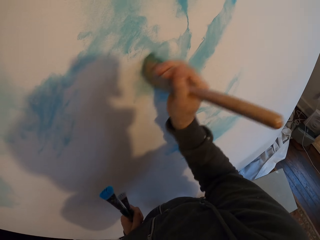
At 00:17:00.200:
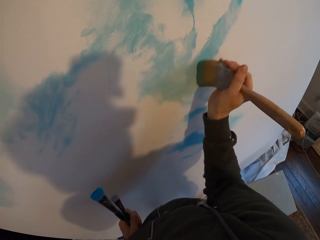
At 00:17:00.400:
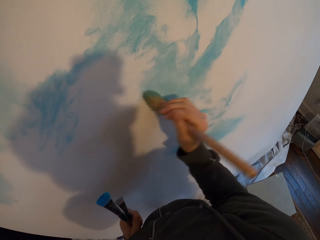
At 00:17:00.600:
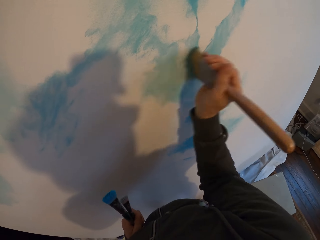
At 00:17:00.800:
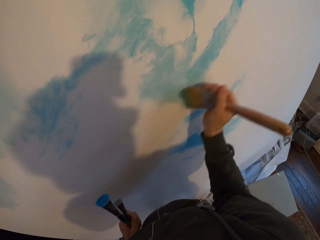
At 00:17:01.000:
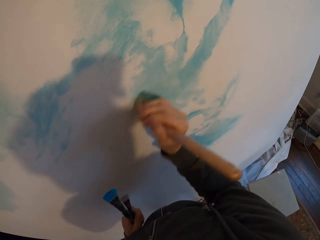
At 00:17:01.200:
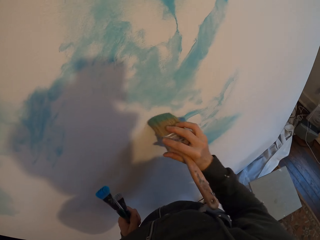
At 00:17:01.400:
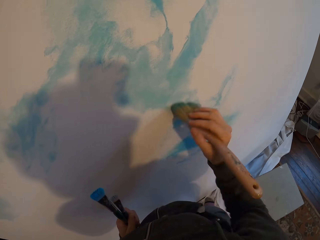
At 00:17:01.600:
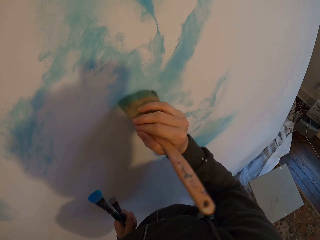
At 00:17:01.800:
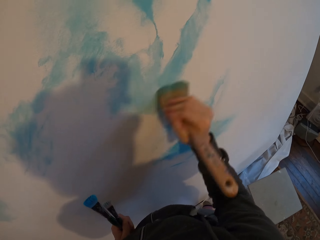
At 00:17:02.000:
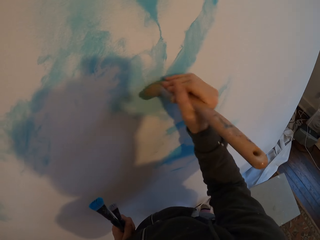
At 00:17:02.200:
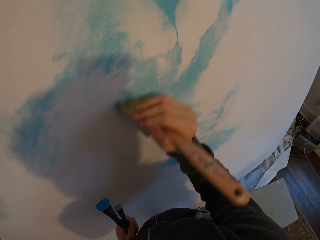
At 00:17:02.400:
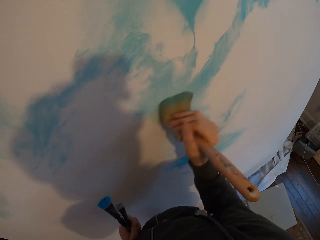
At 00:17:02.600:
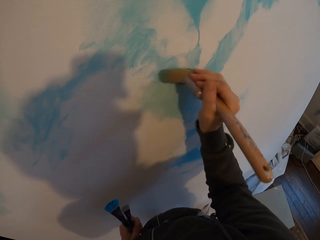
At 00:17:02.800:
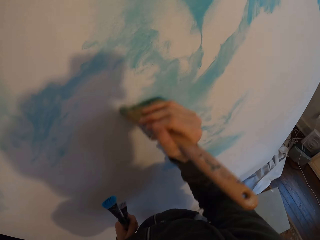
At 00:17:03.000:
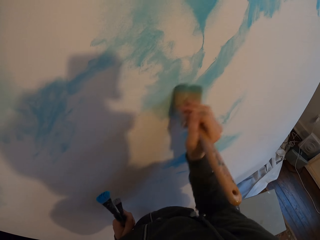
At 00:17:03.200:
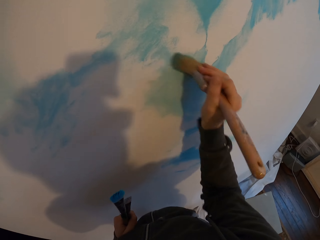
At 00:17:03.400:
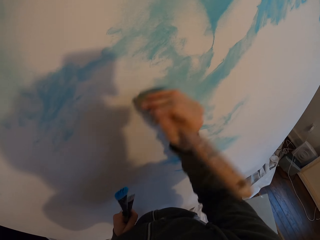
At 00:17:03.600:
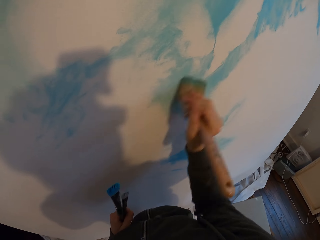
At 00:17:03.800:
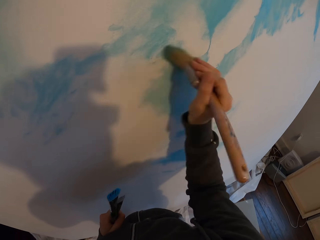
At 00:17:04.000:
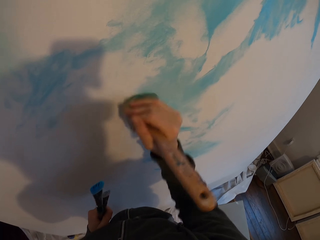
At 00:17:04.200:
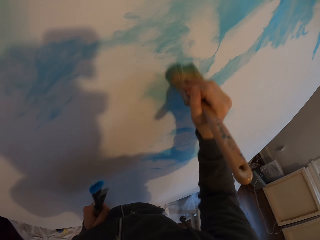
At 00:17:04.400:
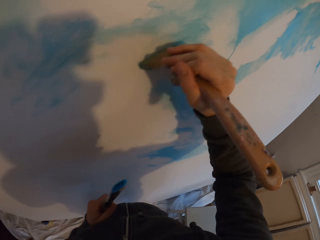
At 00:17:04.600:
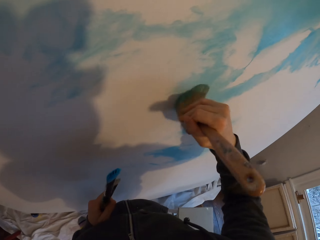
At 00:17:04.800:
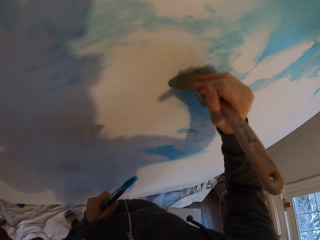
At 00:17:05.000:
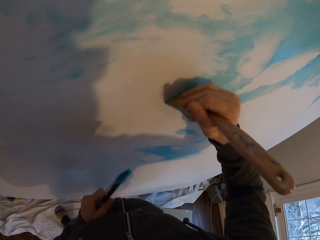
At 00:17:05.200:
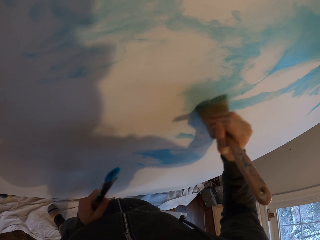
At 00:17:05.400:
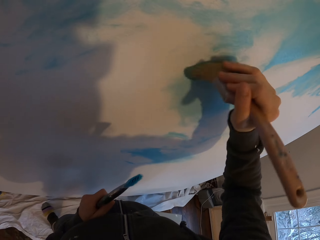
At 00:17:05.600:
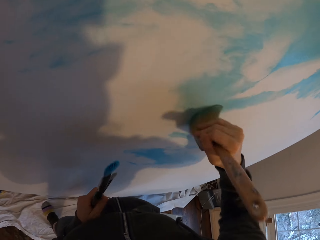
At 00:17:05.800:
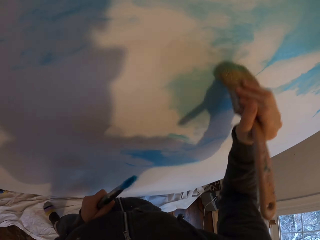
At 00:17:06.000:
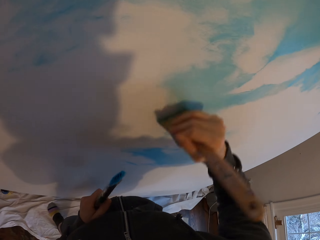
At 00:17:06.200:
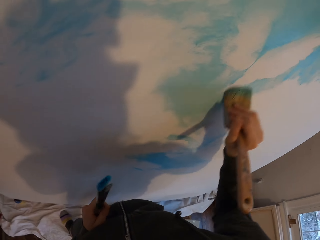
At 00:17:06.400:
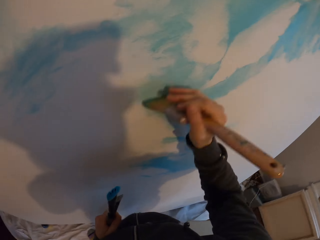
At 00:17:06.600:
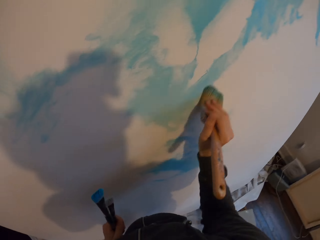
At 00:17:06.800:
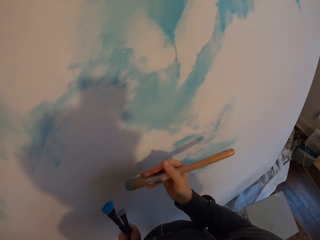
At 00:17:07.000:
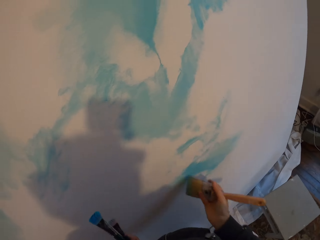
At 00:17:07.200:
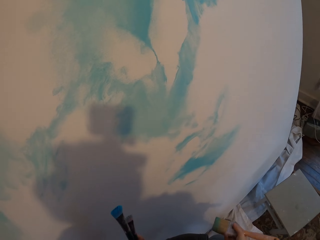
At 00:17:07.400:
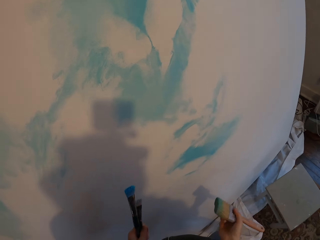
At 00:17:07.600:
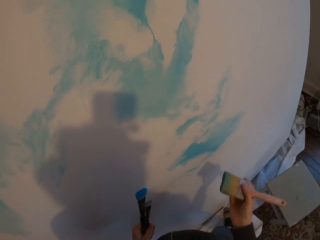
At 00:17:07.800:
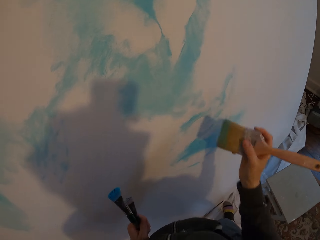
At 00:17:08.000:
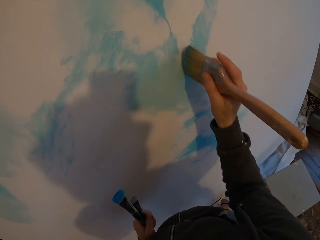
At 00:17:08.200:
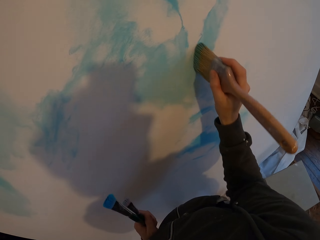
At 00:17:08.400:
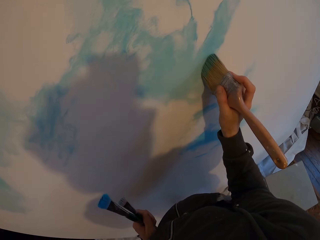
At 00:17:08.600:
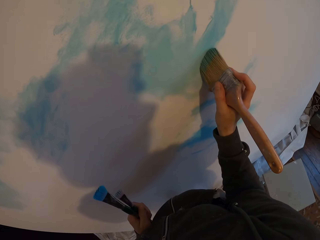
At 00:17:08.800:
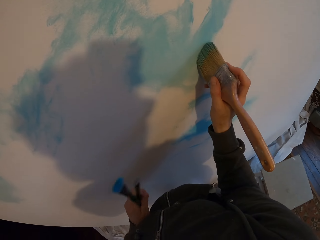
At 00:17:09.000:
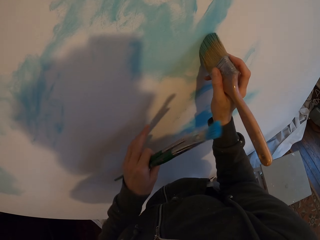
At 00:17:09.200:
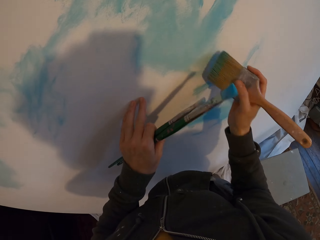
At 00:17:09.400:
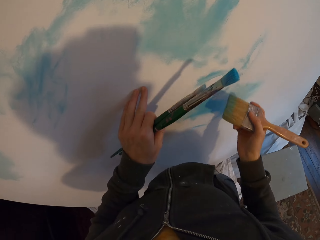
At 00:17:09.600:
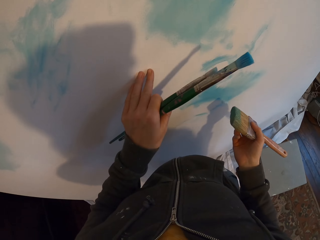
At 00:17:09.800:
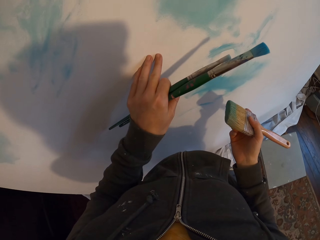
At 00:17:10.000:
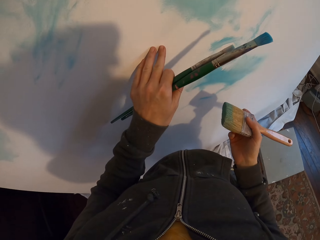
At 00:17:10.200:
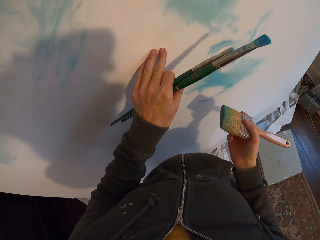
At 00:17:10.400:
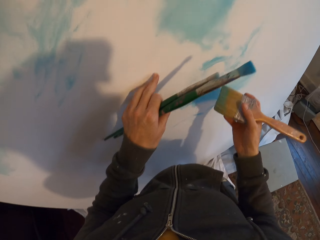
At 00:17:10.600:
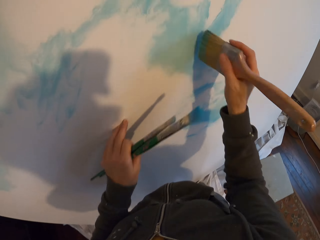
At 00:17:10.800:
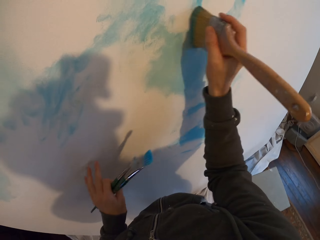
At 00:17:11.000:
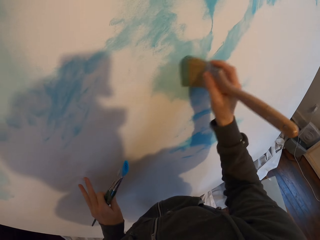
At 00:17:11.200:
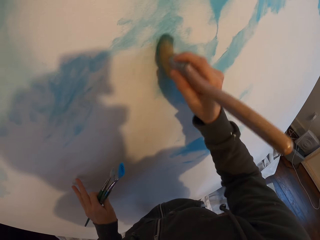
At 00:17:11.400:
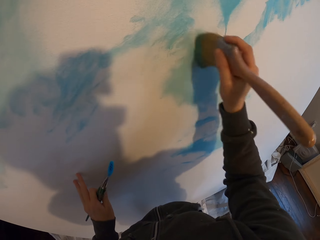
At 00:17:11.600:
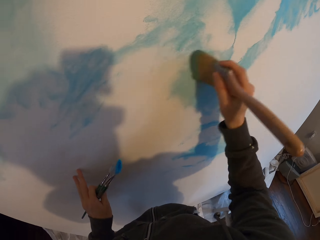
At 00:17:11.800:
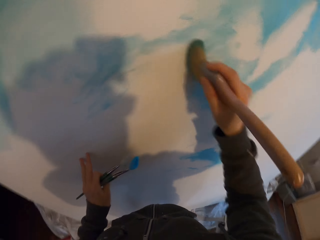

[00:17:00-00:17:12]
The camera wearer examines the board. They paint the board.

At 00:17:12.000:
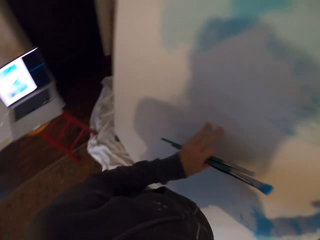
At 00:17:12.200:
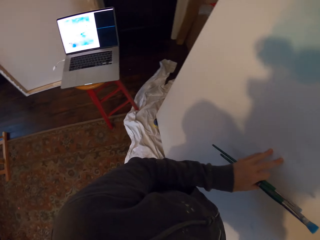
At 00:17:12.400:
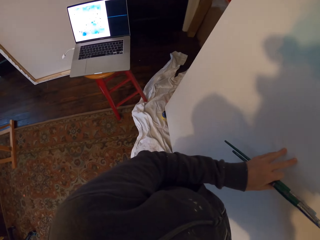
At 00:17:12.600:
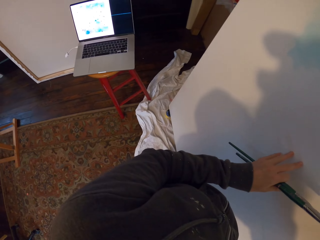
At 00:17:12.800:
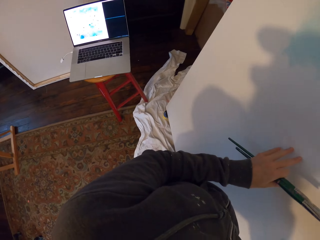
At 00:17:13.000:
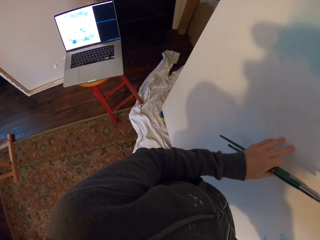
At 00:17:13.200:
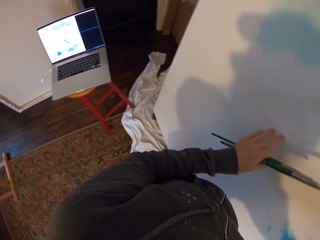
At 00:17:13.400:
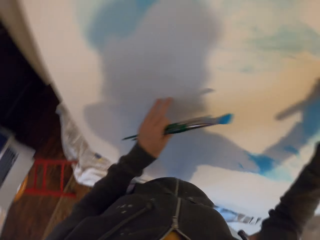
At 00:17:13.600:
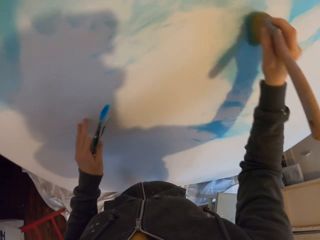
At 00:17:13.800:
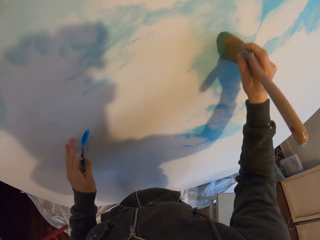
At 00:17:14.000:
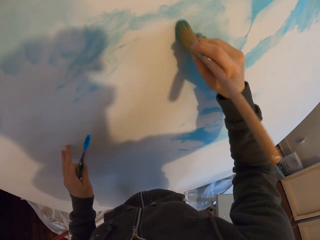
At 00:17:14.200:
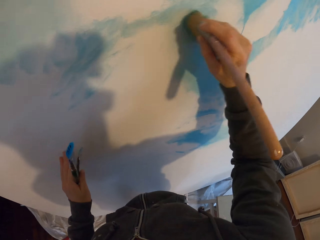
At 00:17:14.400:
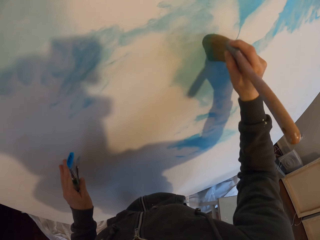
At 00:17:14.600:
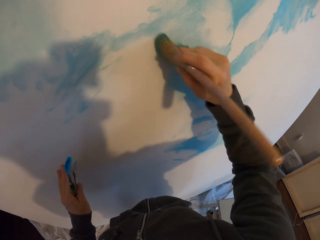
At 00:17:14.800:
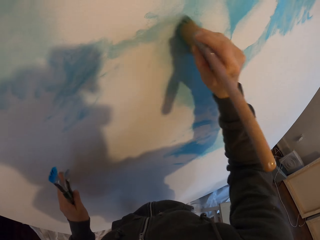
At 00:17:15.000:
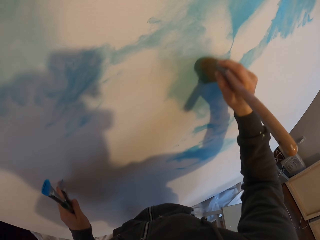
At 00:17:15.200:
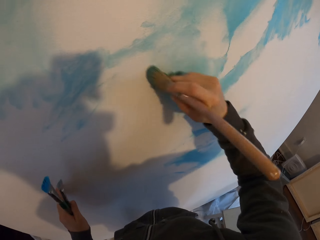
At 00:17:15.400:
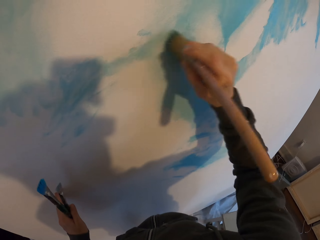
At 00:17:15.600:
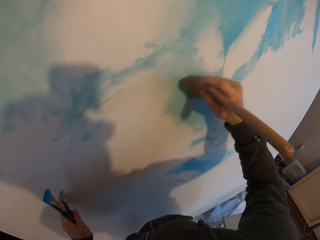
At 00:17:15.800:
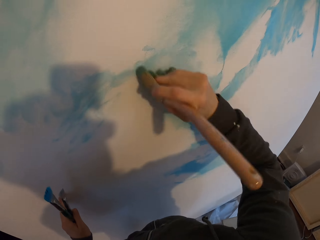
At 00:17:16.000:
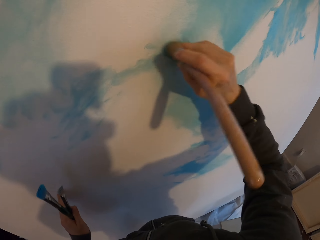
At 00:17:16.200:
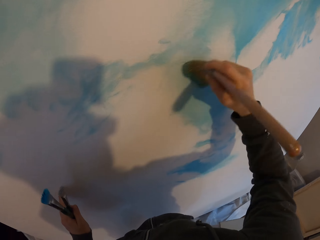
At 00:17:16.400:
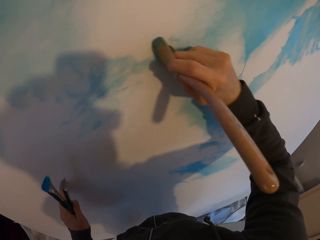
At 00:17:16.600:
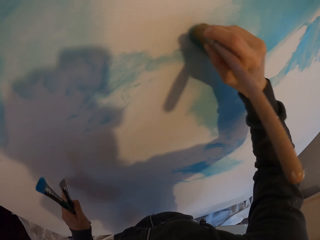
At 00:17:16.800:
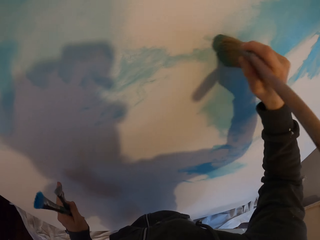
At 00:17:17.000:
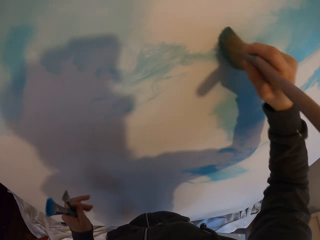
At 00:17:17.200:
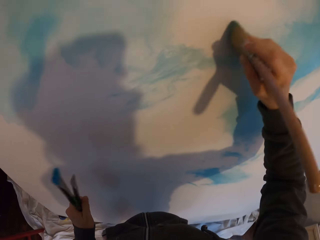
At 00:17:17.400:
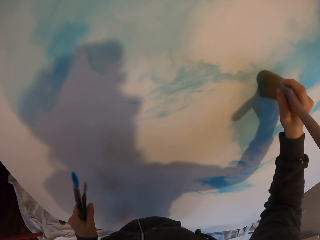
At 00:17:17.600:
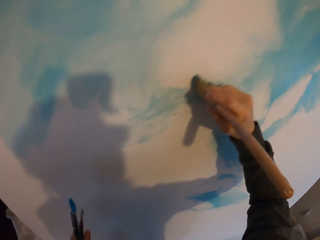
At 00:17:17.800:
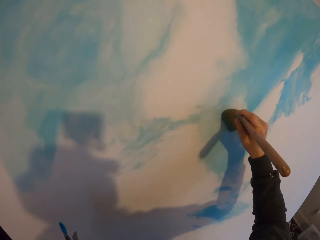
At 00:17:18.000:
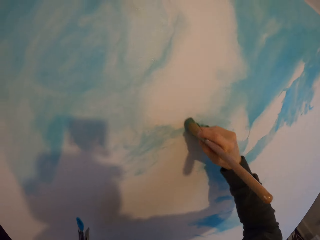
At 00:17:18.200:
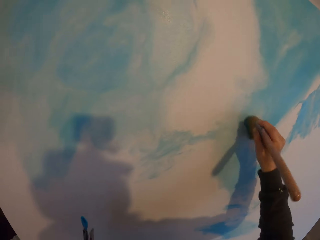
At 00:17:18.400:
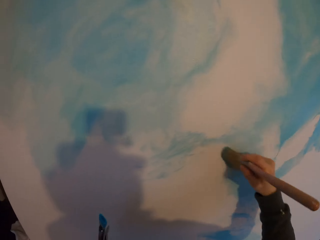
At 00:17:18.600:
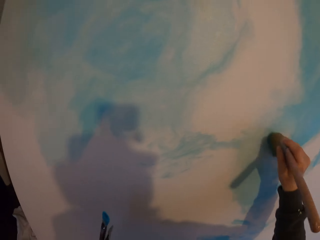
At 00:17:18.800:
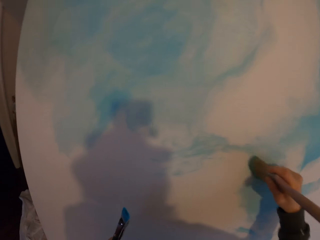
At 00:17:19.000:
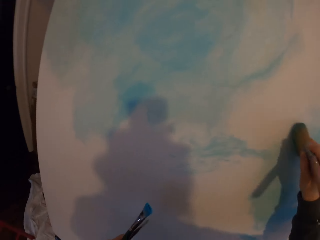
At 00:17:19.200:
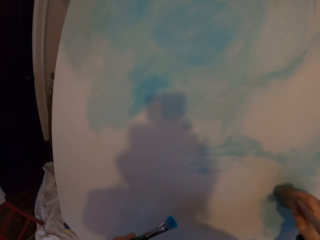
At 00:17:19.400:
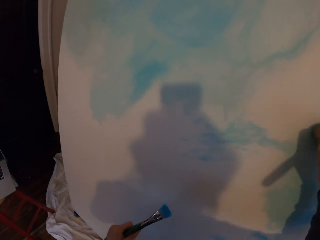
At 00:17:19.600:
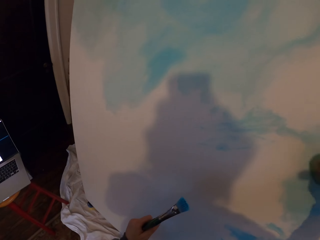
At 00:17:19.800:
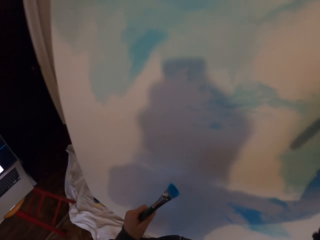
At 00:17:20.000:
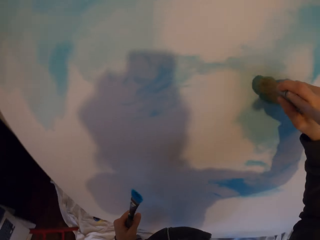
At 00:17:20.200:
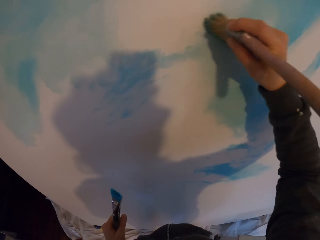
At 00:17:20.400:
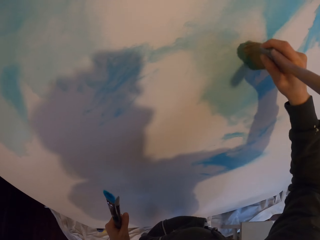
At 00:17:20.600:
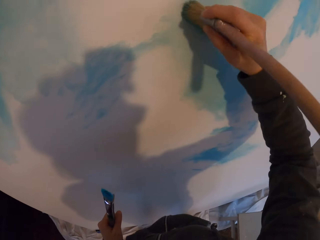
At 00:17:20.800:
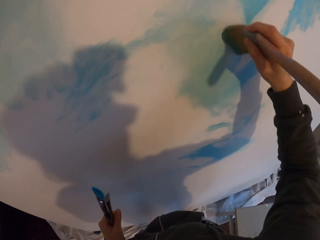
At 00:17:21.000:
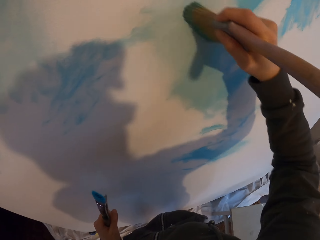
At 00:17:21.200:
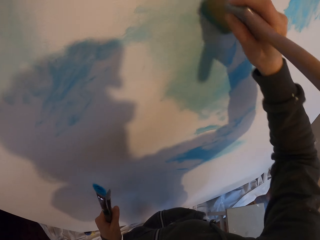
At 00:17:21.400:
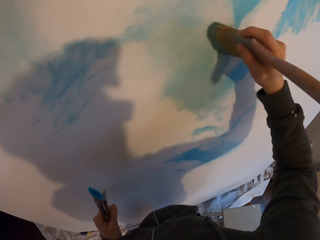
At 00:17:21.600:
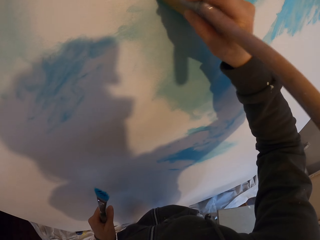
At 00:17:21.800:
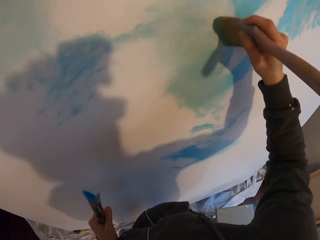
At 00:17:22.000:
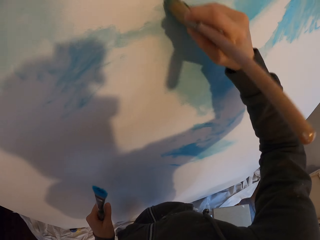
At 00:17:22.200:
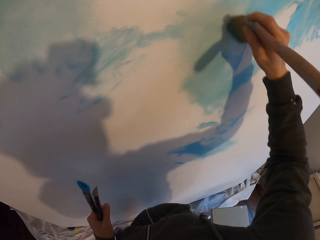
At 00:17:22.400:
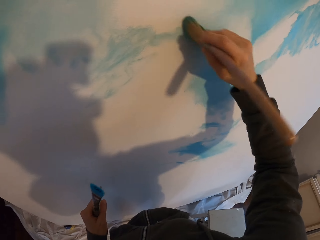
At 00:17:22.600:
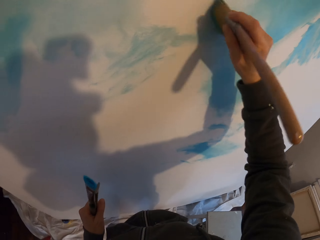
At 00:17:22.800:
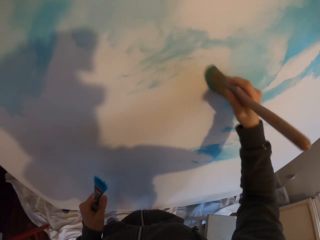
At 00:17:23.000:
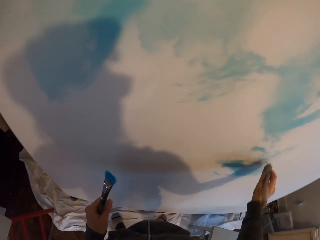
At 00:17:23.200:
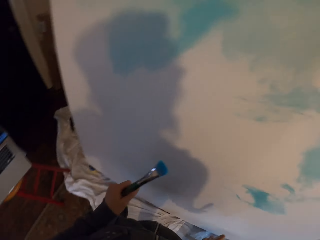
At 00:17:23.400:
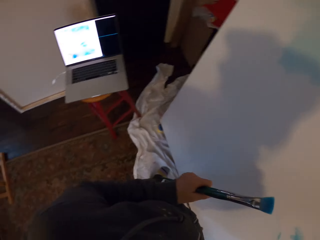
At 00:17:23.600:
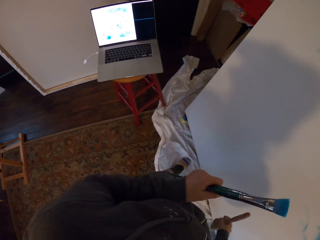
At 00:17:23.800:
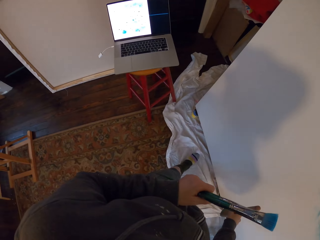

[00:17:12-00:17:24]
The camera wearer looks at the laptop. They paint the board.
